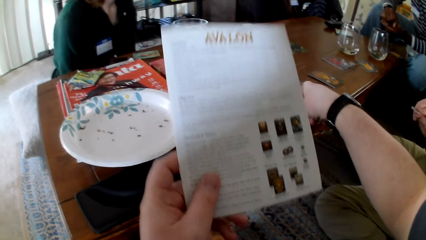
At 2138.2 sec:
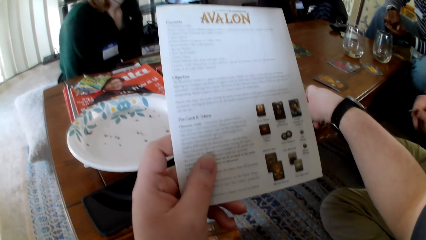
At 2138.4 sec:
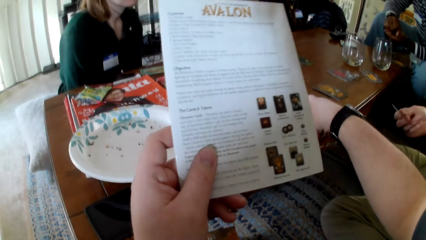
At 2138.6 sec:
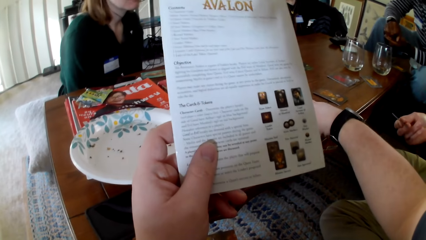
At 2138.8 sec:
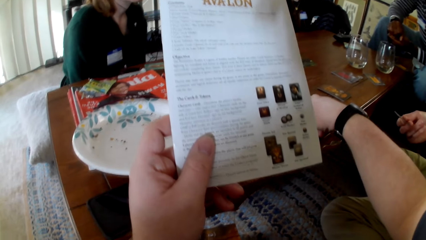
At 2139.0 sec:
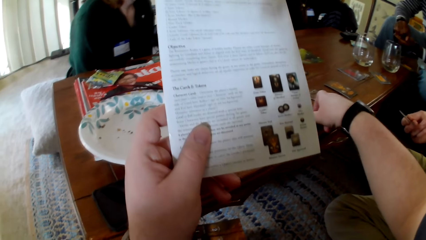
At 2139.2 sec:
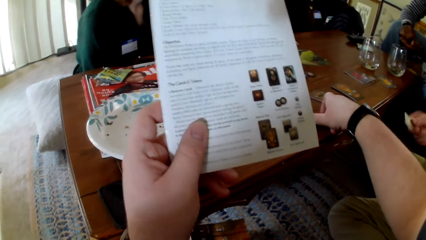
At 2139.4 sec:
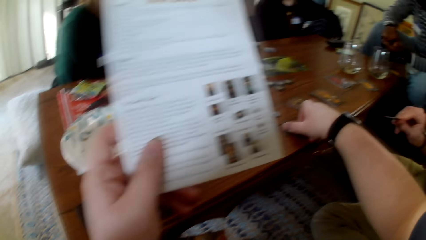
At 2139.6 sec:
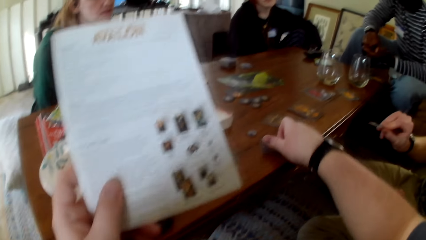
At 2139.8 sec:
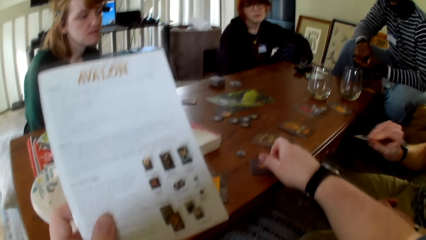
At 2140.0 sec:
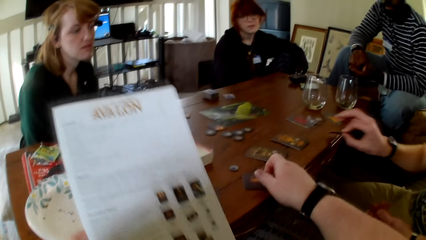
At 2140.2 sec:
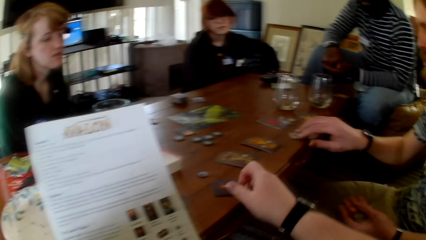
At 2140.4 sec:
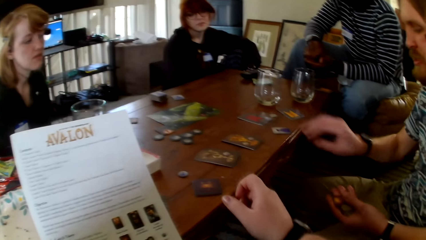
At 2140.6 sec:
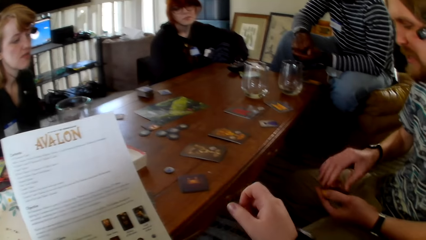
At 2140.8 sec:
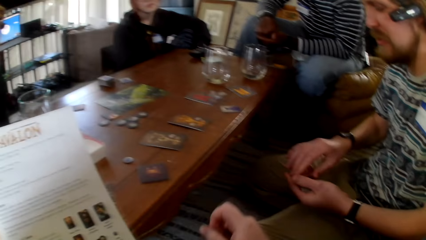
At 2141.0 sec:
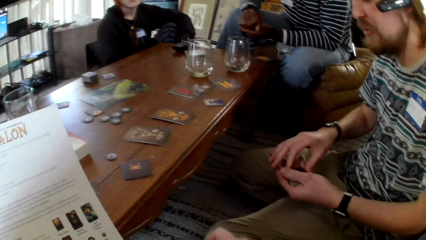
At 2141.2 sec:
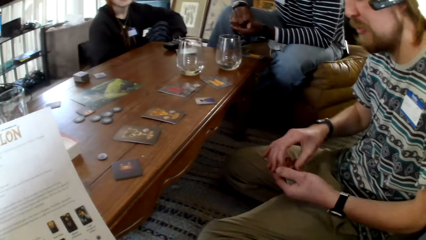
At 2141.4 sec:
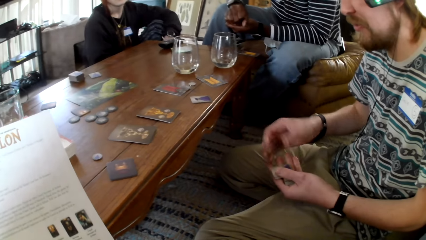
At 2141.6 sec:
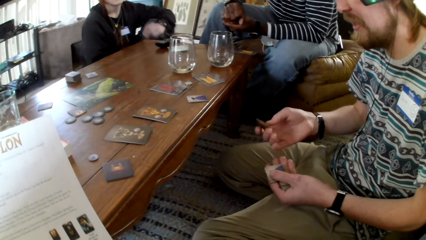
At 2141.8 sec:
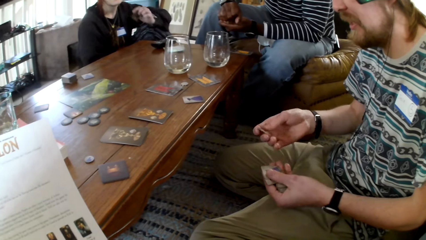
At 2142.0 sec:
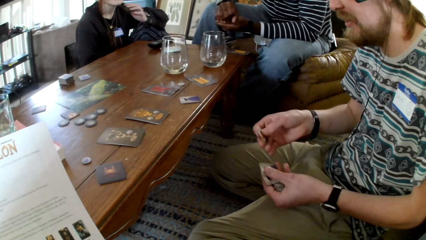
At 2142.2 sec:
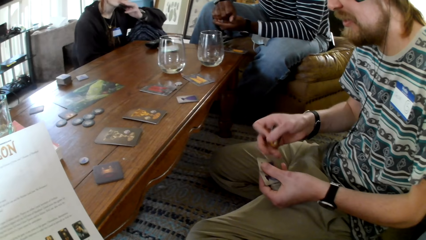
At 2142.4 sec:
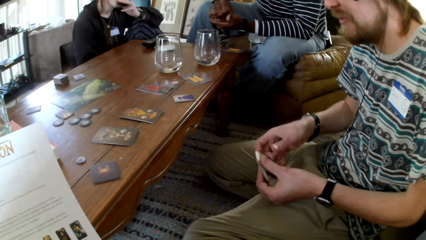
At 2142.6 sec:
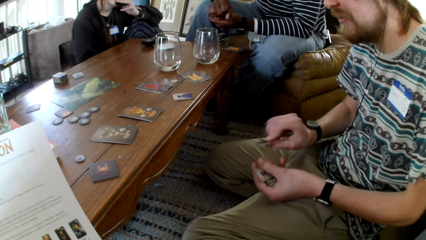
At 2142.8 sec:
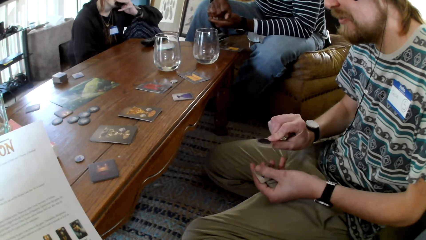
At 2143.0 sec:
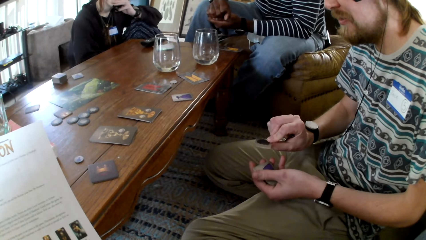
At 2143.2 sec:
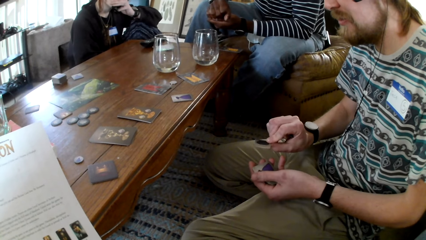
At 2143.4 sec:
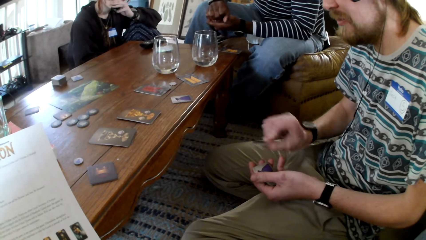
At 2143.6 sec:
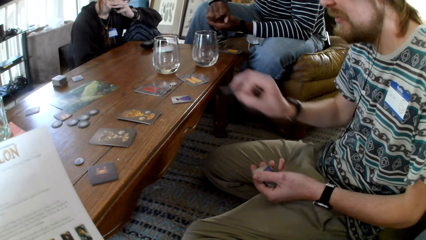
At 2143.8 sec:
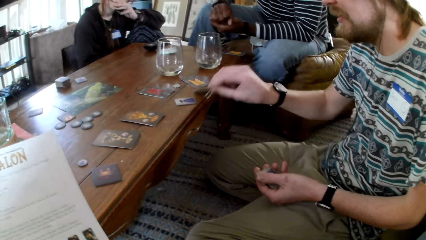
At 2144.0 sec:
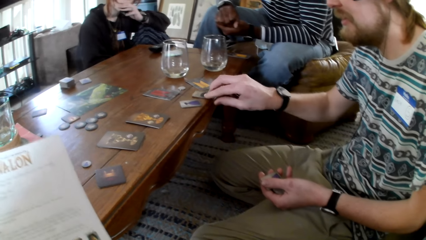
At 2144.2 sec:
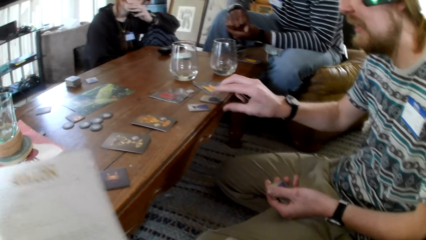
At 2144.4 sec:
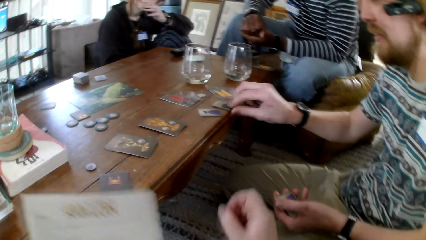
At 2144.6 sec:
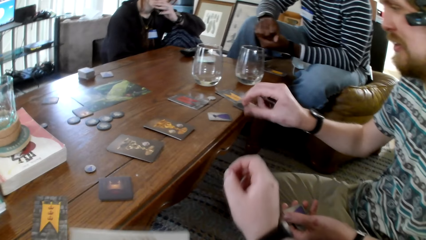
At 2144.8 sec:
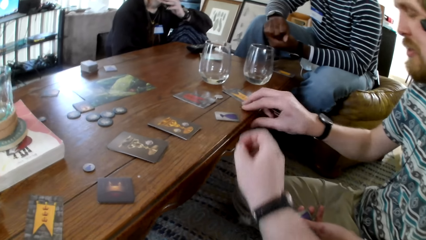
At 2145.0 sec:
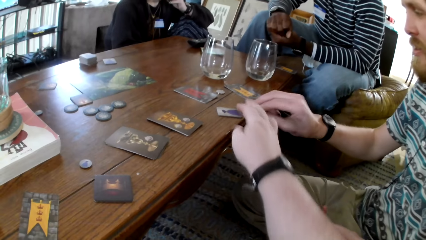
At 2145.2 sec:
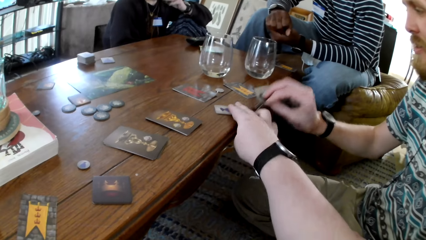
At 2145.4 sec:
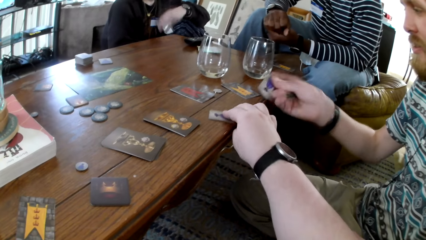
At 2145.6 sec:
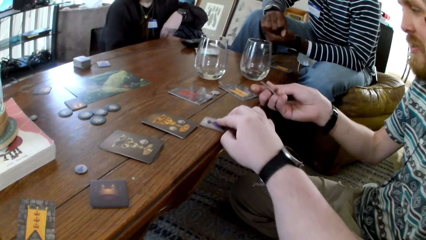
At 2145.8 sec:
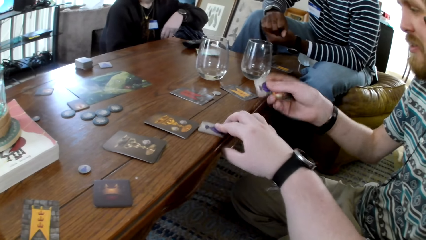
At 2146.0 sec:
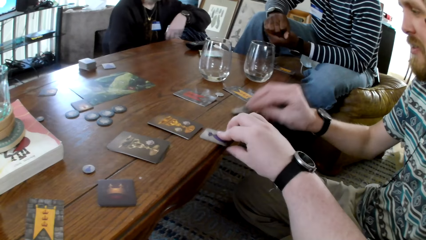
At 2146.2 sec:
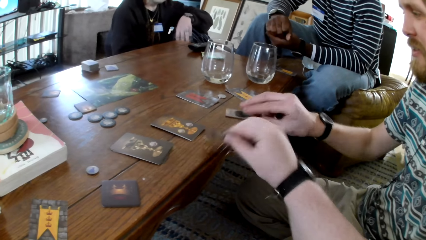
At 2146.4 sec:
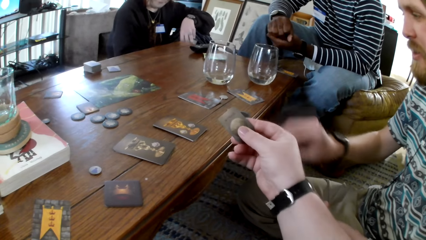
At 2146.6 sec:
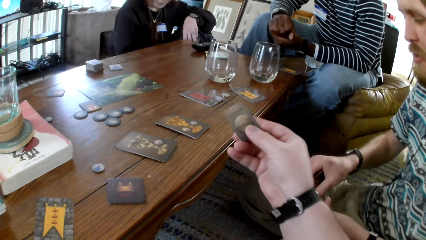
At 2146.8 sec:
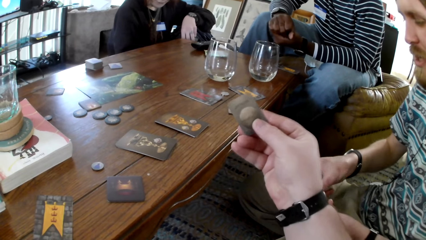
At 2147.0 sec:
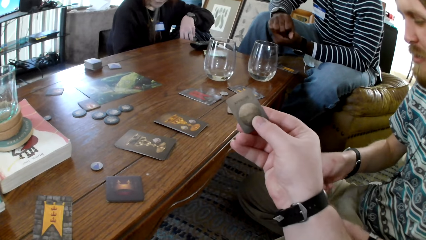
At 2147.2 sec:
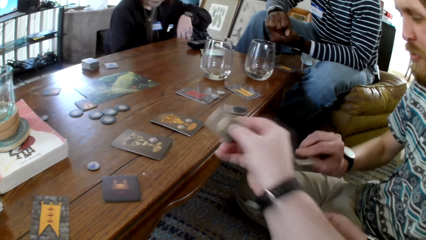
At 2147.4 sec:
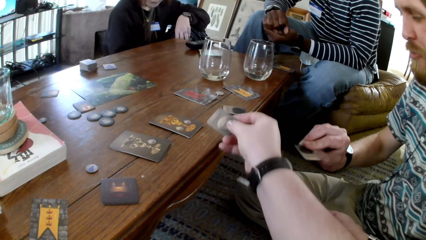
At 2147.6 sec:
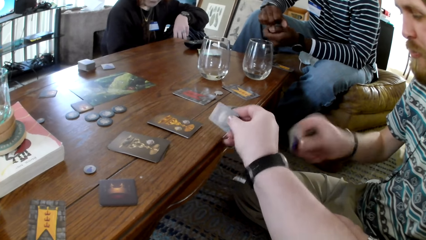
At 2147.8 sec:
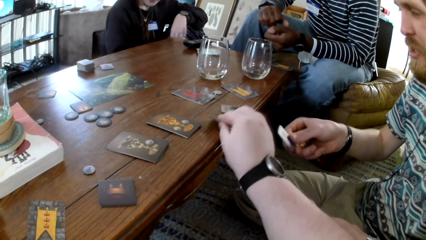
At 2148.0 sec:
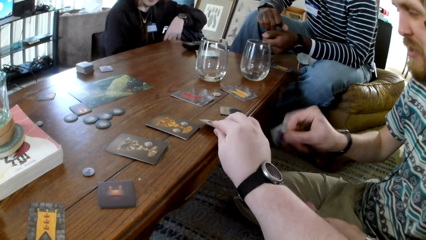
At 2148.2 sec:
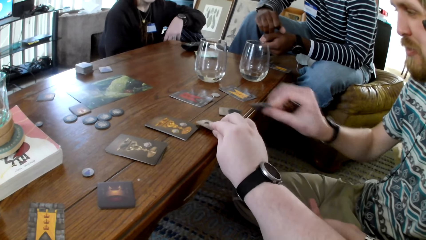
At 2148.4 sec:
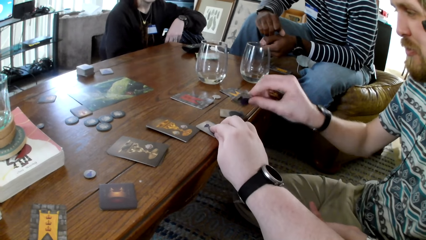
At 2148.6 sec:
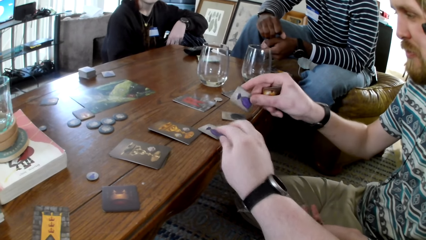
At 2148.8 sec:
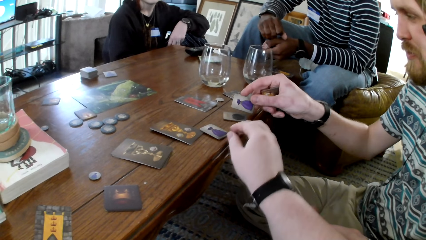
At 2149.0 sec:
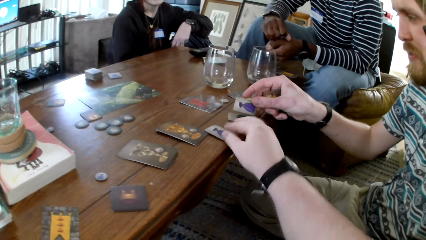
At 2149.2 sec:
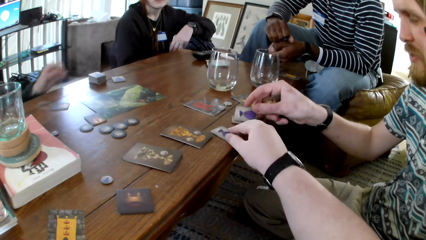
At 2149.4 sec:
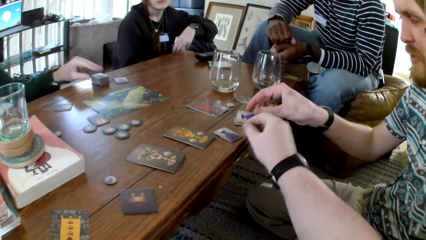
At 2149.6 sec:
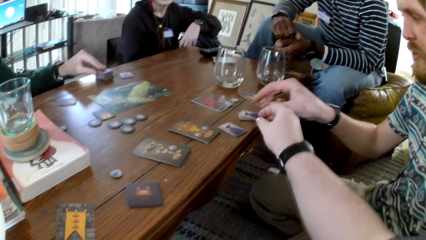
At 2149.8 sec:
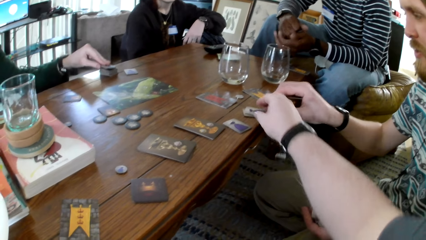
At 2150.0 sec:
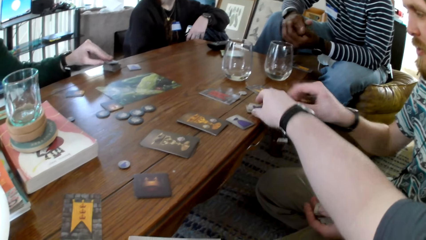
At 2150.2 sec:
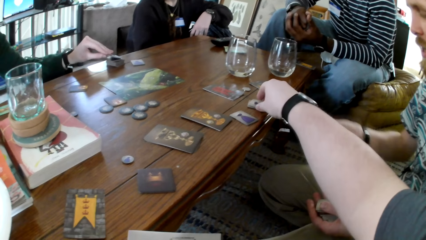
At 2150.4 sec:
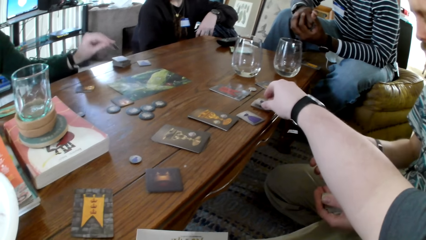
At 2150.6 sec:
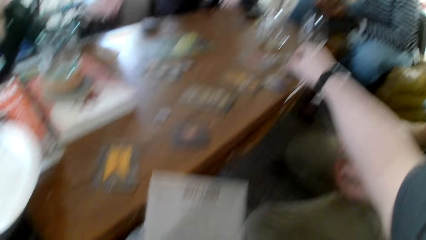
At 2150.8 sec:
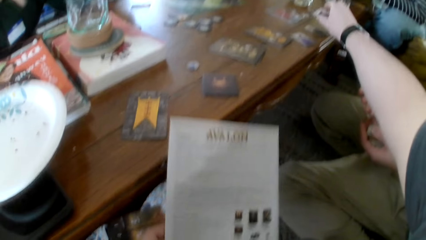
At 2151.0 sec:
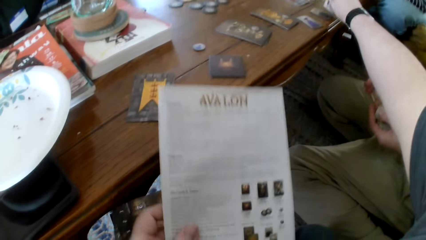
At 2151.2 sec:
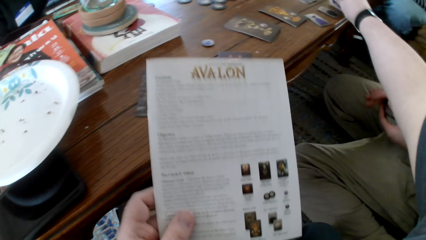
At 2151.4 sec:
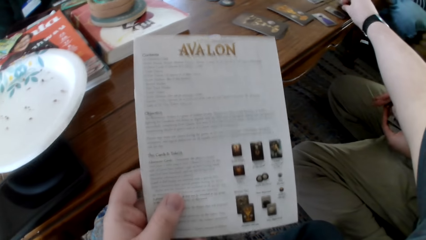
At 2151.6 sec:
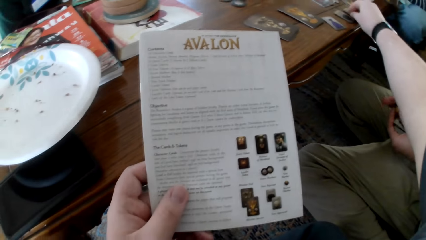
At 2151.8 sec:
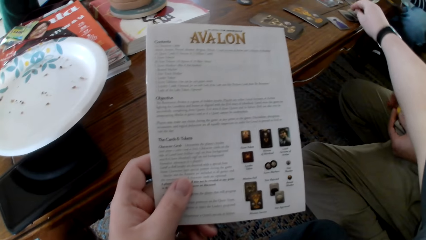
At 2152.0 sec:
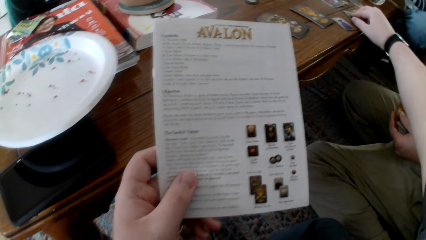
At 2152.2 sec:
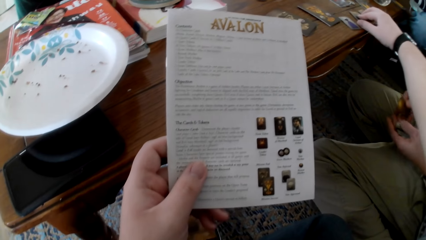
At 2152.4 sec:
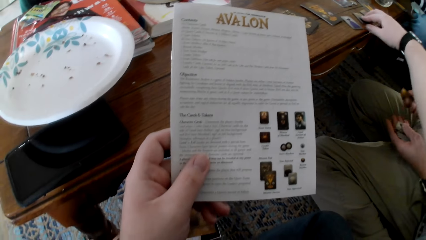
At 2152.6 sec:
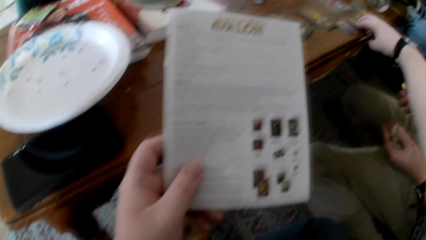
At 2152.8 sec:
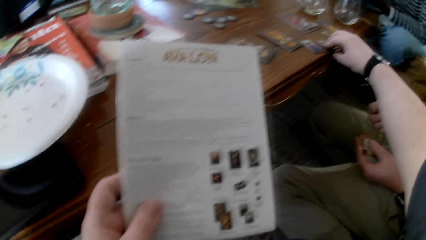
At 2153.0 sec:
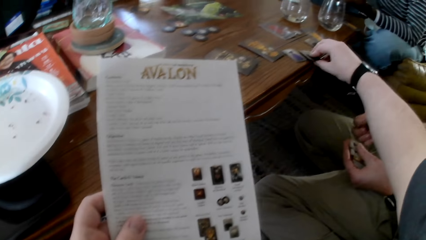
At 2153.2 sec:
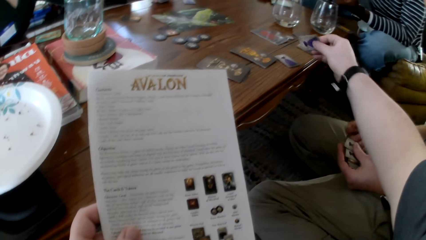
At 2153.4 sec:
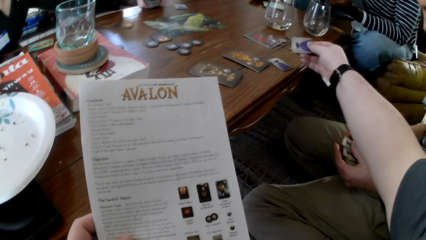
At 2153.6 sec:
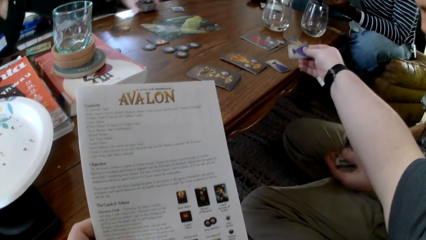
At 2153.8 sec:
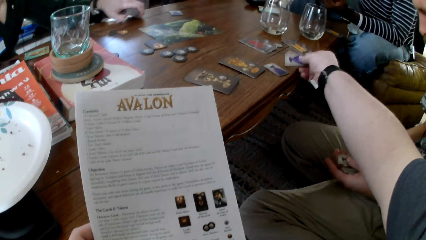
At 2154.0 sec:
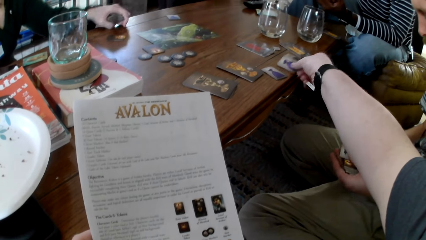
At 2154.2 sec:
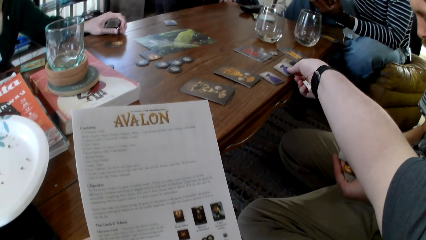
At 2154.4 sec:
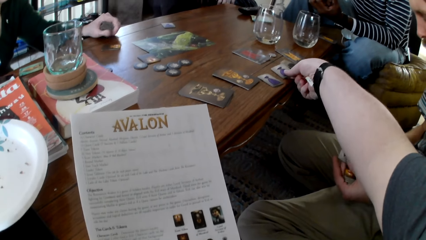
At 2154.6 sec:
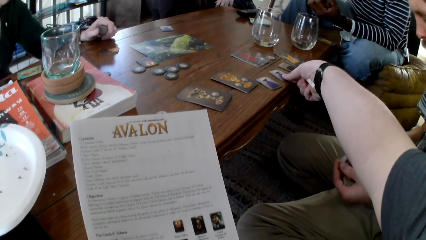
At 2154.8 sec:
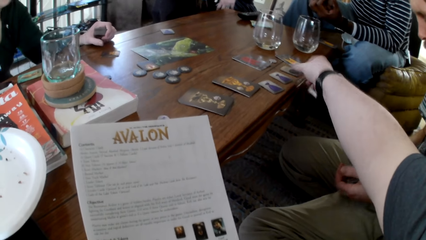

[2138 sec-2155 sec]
A man picks up the card and checks the card. The camera wearer reads the pamphlet. They touch the book. The man puts the card on the table, holds the cards with both hands, picks a card and checks the card. The man touches the cards, picks a card and checks the card. The man puts the card on the table and picks a card. The camera wearer picks a card. The man checks the card. The camera wearer touches the cards. The man puts the card on the table. The camera wearer checks the card and puts the card on the table. The man touches the cards. The camera wearer touches the cards. The man puts the card on the table. The camera wearer picks a card. They read the pamphlet, touch the book, pick a card, touch the cards, check the card and put the card on the table.
